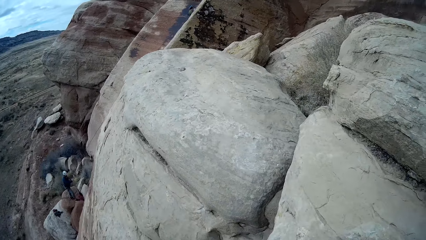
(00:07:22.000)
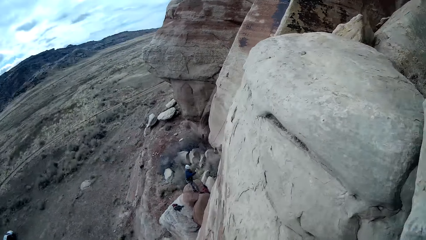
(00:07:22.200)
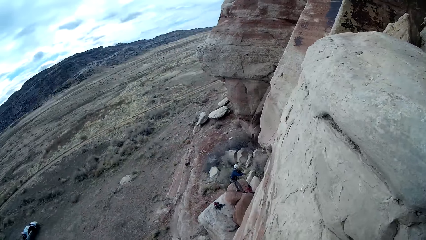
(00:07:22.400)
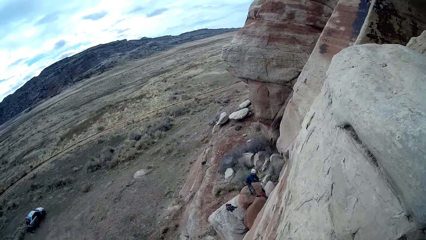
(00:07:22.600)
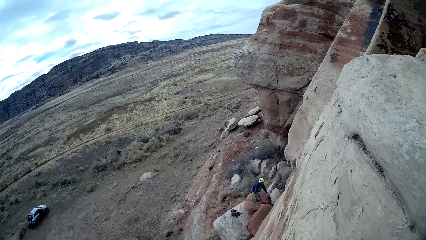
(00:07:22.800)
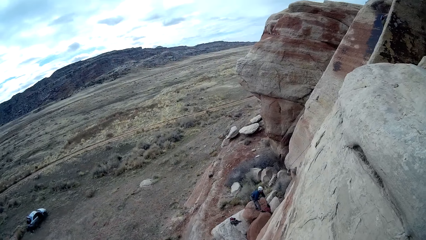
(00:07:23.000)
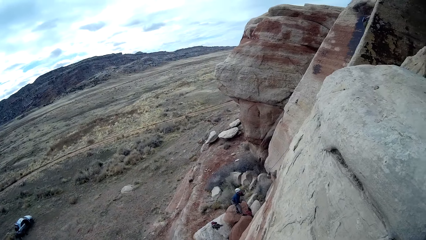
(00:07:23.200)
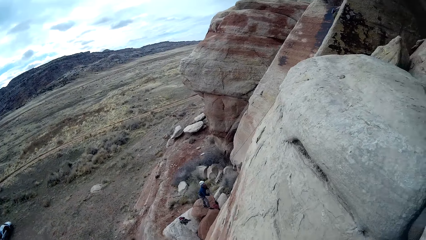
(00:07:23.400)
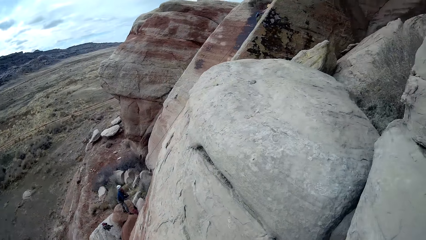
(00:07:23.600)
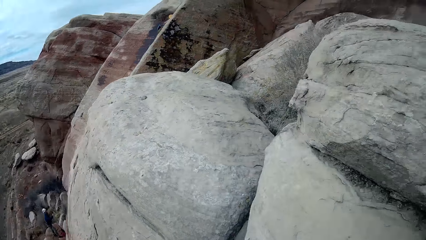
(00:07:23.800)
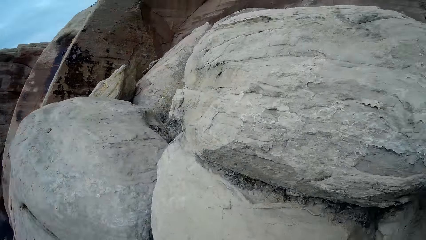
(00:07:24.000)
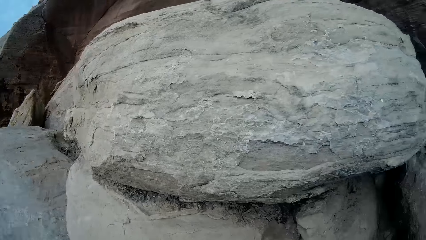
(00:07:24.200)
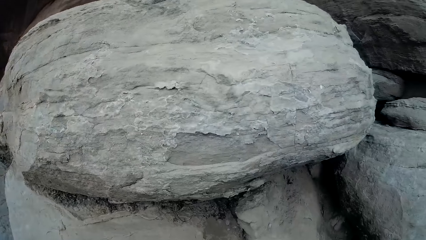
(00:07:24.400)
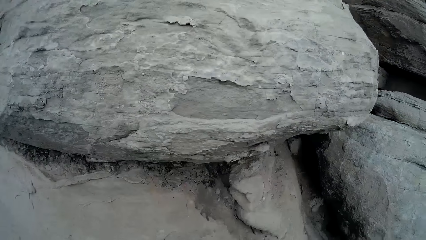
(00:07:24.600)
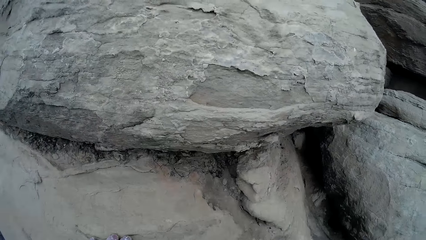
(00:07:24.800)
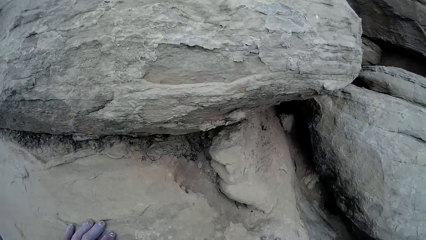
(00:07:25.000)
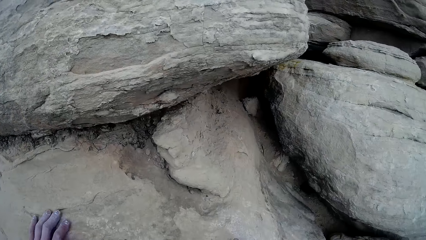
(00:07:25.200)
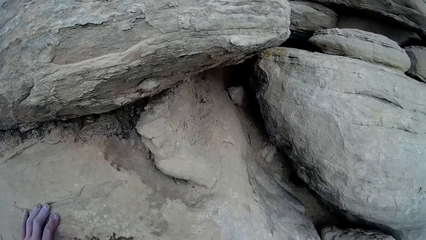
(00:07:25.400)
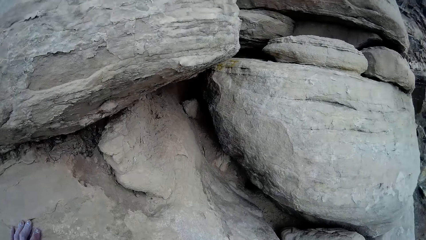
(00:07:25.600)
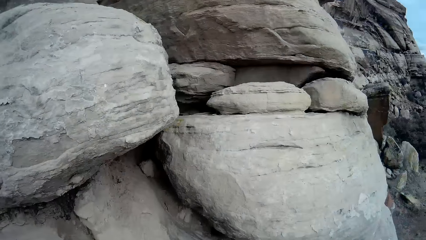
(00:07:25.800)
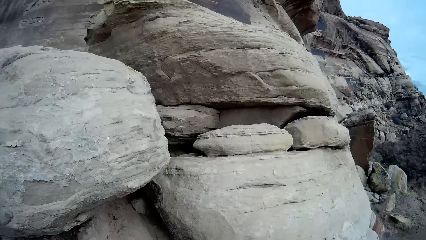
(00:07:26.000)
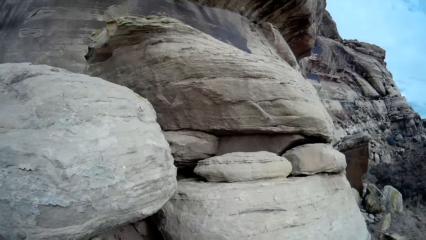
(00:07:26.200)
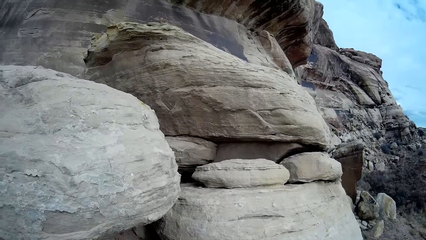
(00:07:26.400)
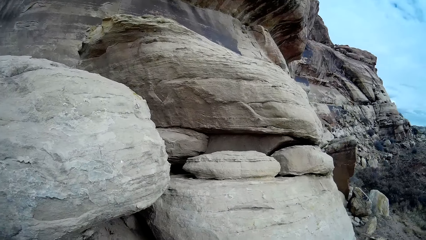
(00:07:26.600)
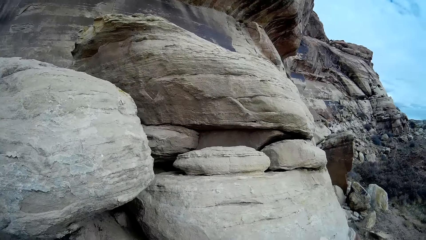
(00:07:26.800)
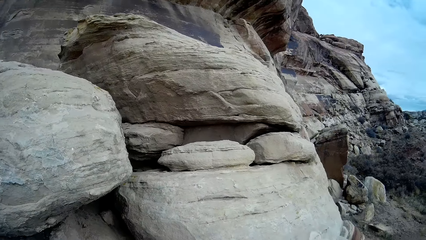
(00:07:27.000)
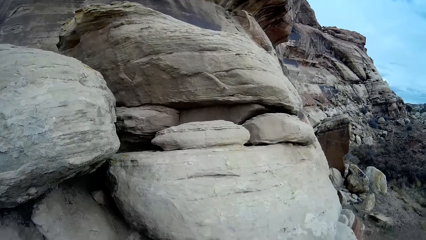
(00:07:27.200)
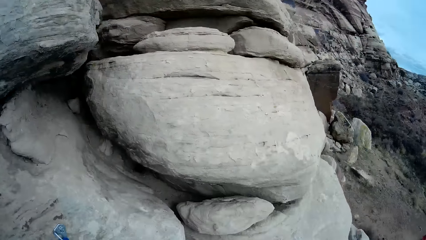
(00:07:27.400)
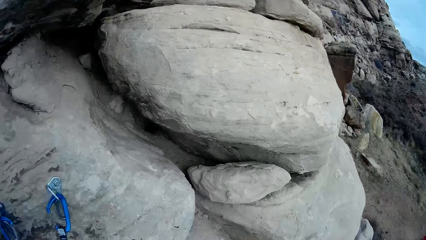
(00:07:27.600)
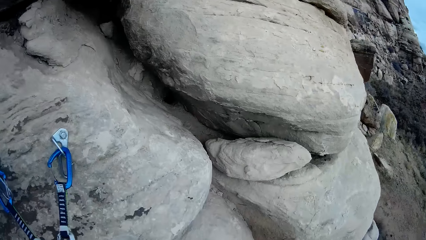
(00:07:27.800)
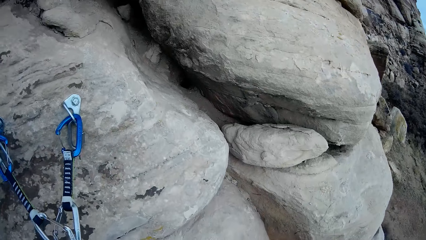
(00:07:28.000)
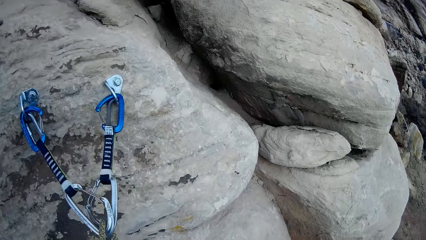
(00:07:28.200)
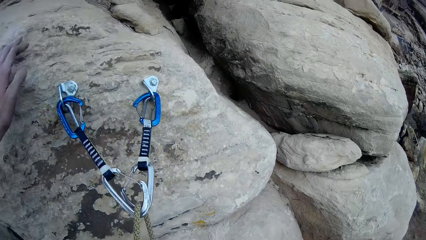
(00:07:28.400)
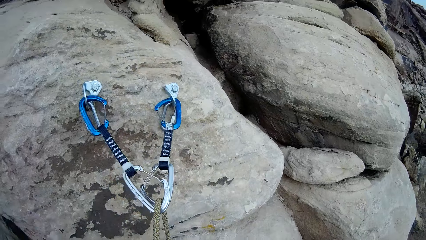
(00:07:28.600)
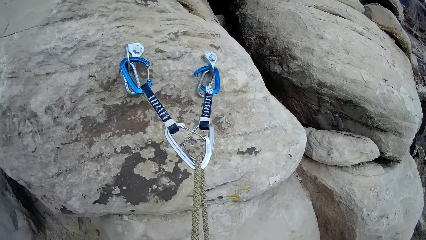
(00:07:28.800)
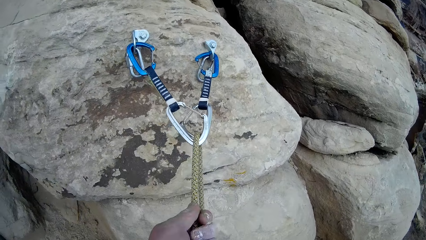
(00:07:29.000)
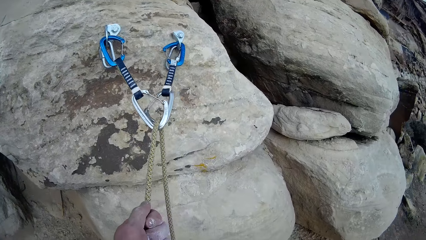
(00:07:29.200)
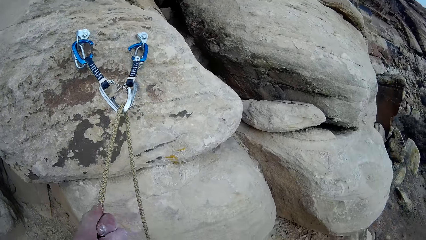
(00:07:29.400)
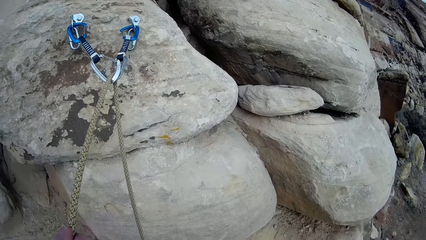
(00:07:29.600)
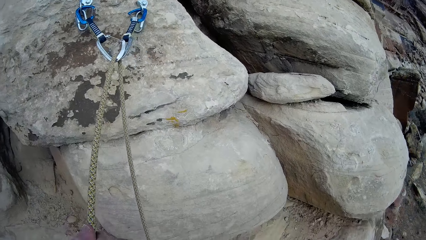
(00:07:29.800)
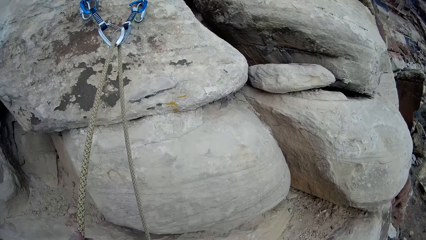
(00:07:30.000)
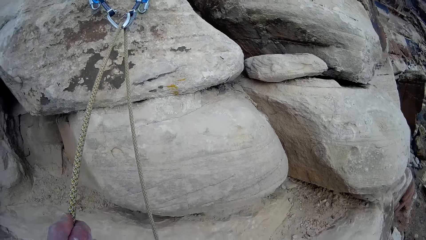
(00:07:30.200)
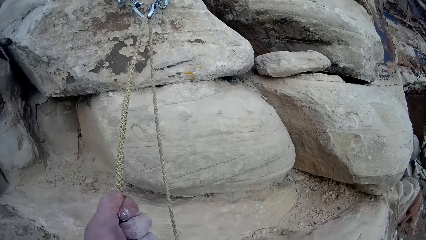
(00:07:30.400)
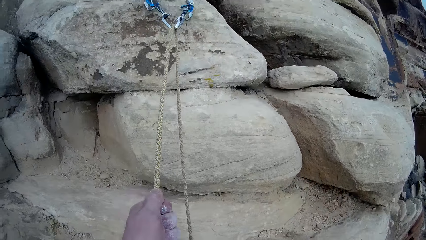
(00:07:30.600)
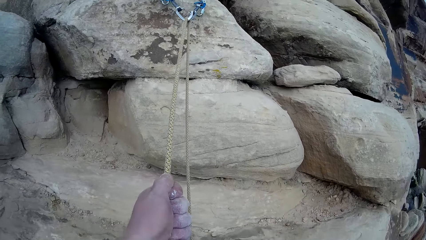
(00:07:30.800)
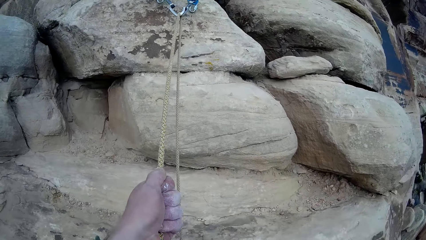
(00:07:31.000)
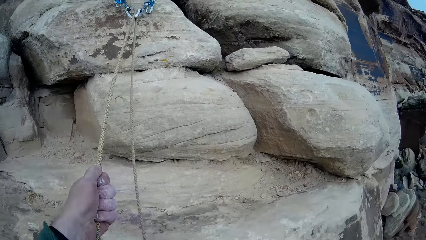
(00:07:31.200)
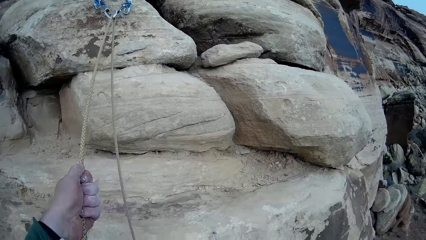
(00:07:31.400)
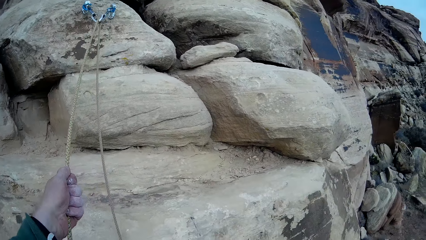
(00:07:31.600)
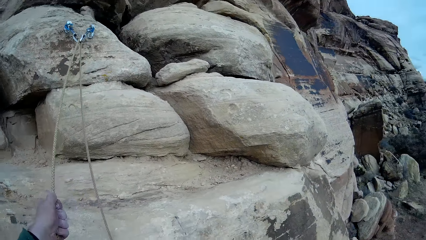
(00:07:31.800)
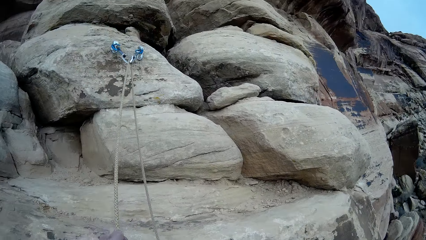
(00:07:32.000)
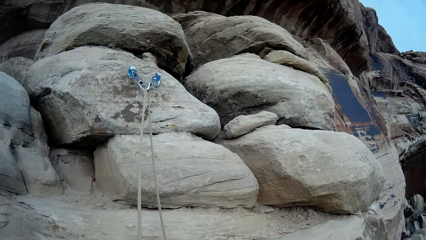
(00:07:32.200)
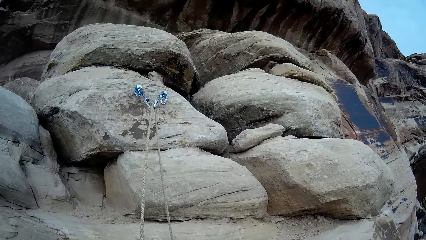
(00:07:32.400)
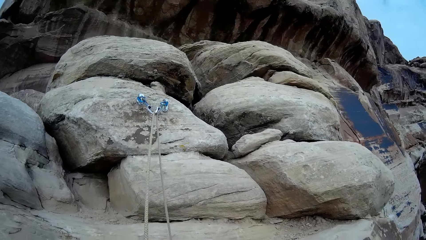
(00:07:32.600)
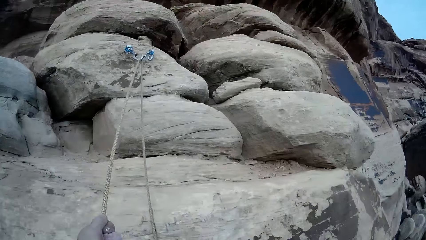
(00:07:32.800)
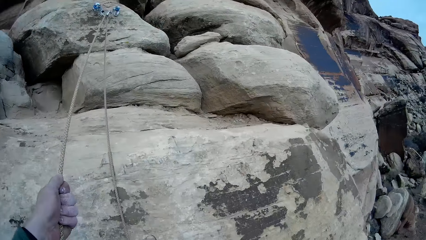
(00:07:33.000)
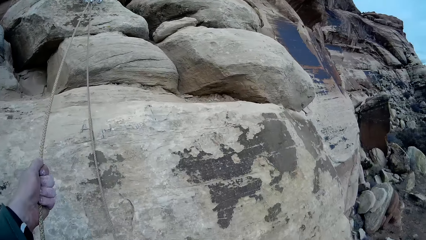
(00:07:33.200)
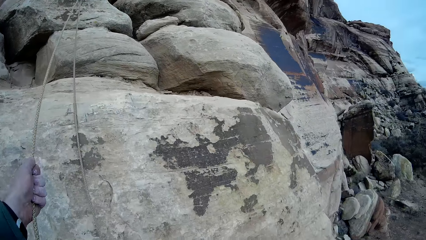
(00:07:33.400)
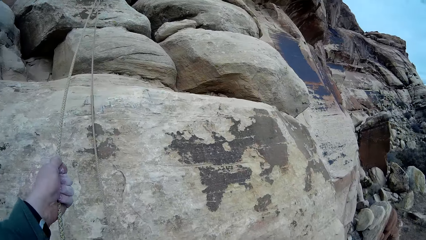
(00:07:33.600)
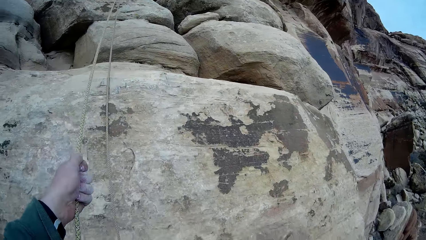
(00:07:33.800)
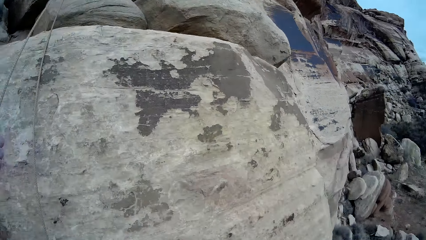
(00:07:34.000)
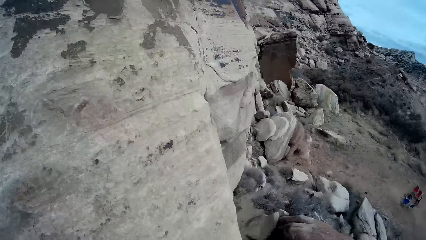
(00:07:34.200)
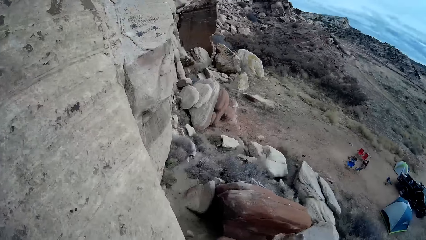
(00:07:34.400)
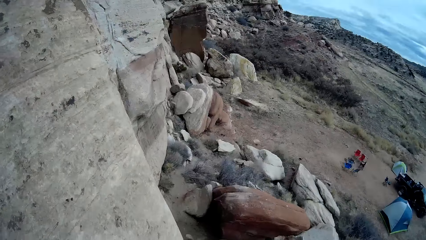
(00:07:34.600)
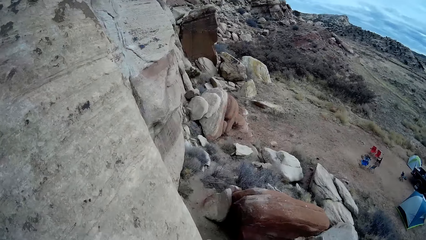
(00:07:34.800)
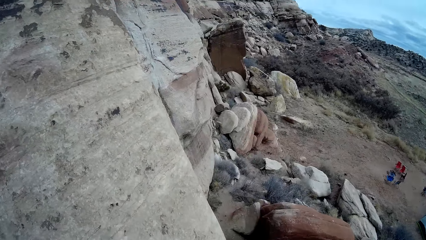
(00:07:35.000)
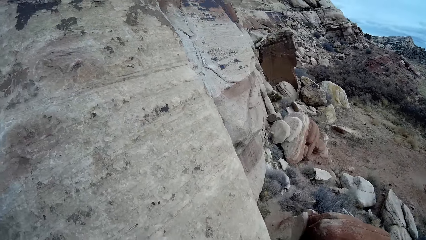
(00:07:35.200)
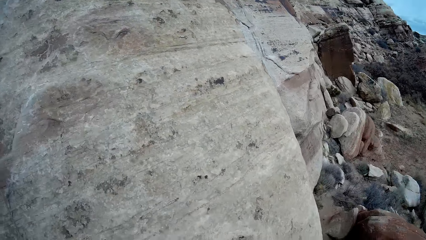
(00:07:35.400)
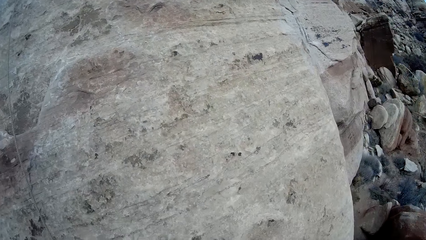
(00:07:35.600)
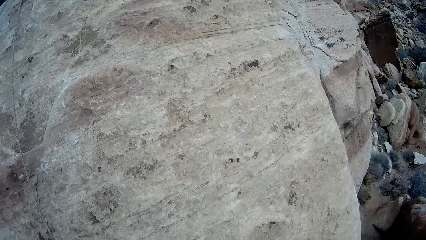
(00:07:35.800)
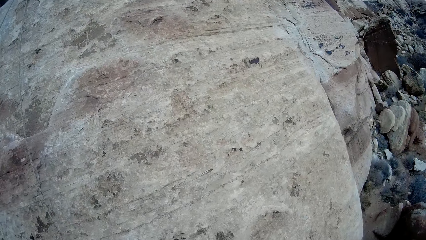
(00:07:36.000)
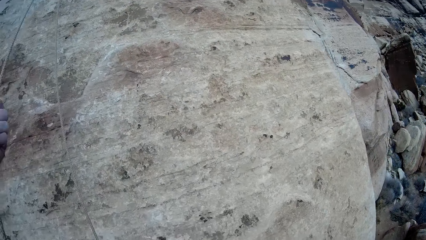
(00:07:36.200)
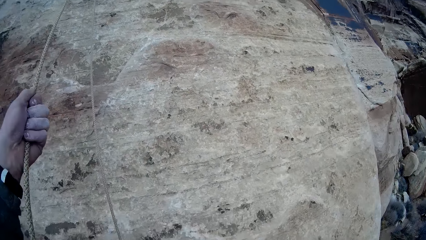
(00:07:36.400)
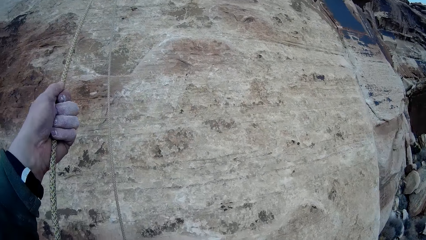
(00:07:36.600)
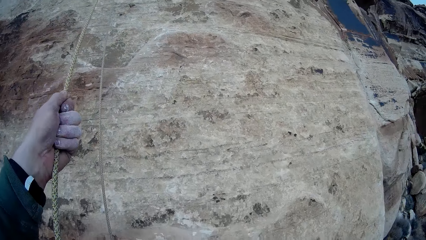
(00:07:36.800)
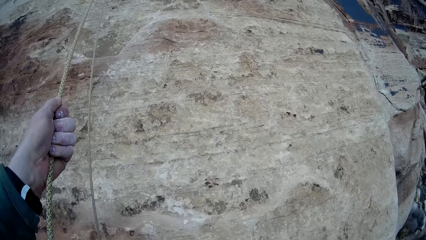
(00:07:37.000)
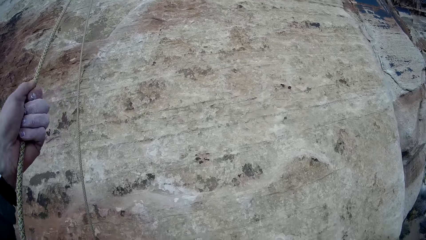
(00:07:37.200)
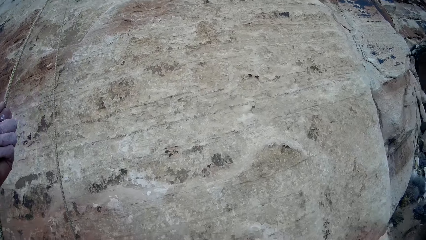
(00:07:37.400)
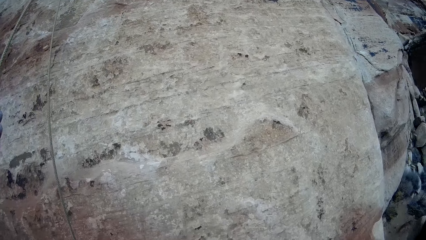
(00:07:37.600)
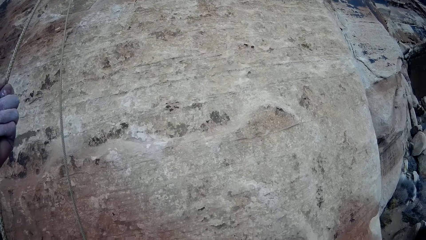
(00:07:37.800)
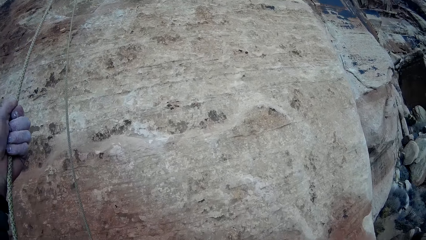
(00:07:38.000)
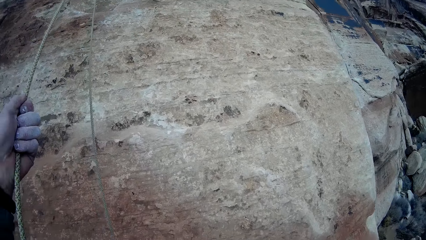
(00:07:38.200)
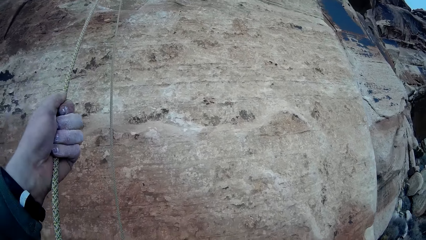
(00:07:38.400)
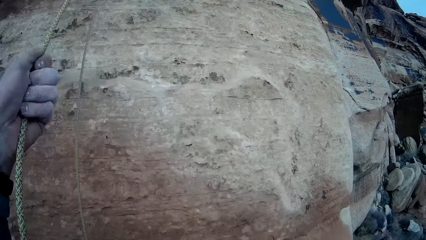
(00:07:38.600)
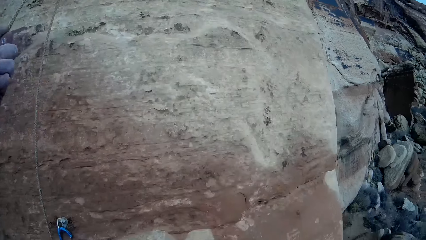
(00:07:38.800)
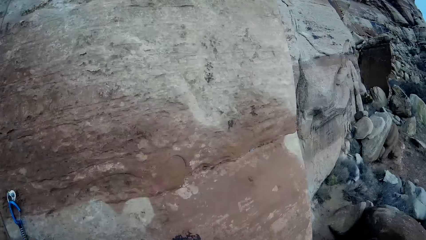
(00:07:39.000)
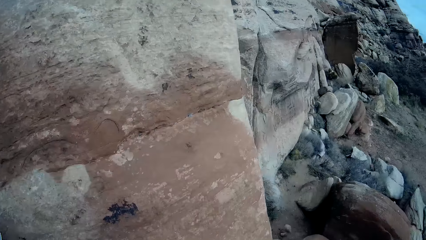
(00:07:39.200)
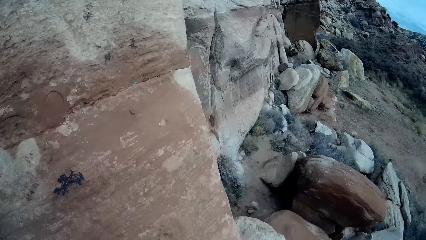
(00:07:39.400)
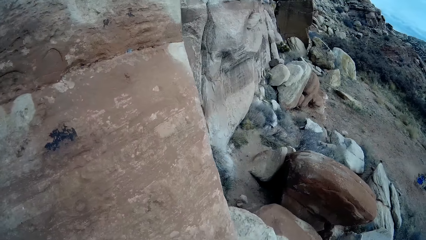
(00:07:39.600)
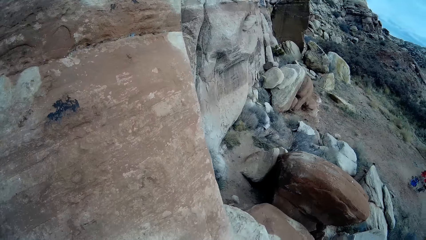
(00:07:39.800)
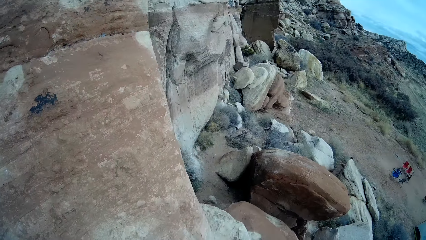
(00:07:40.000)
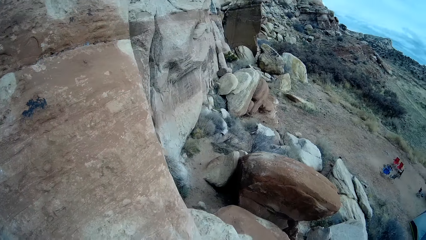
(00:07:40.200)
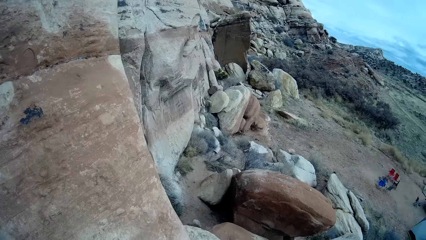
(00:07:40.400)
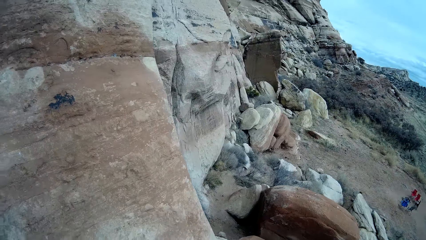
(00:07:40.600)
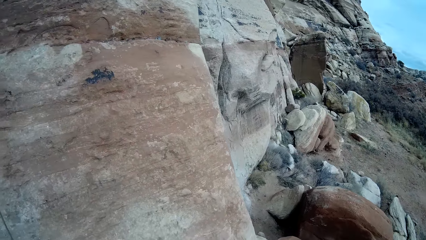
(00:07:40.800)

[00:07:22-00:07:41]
The camera wearer looks around. They pull a rope. They climb down the rocks. They look around. They climb down the mountain with the rope.
